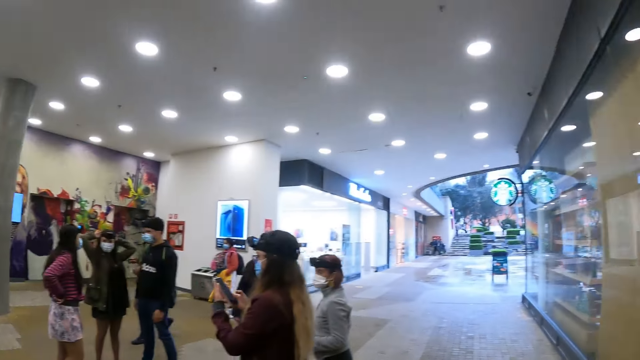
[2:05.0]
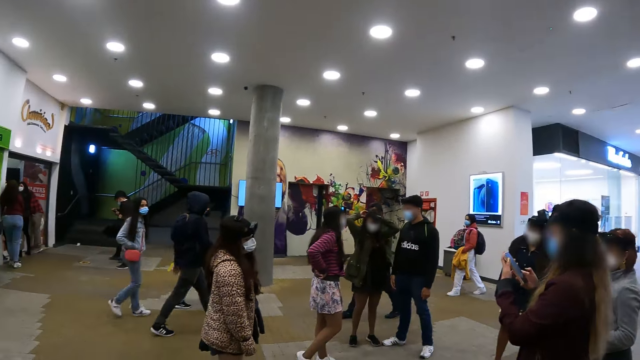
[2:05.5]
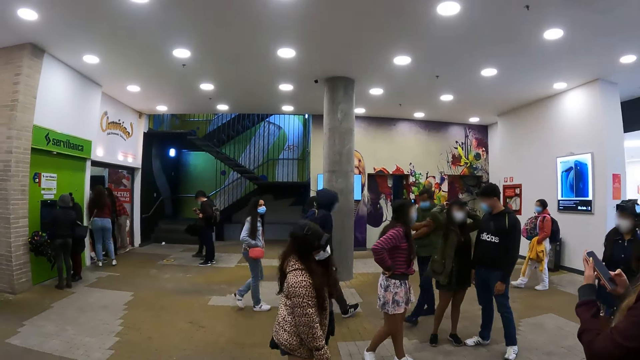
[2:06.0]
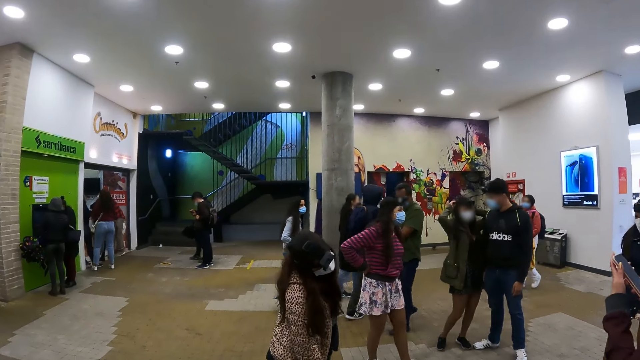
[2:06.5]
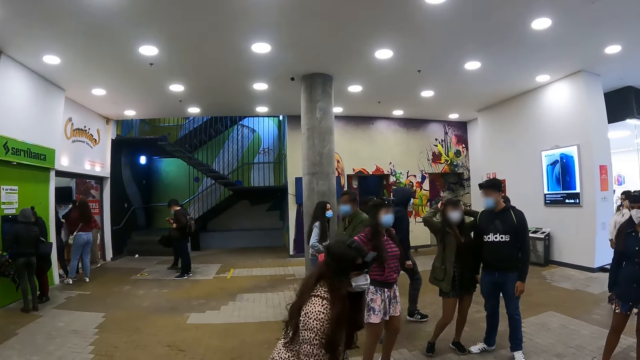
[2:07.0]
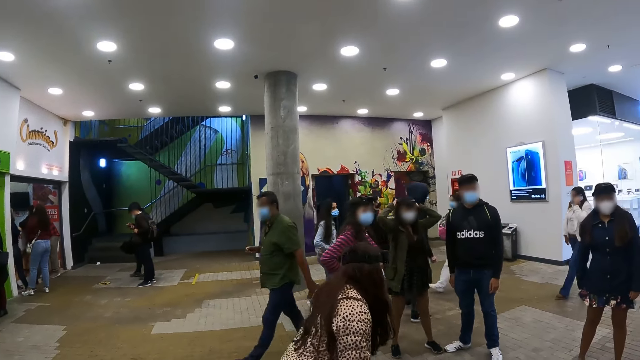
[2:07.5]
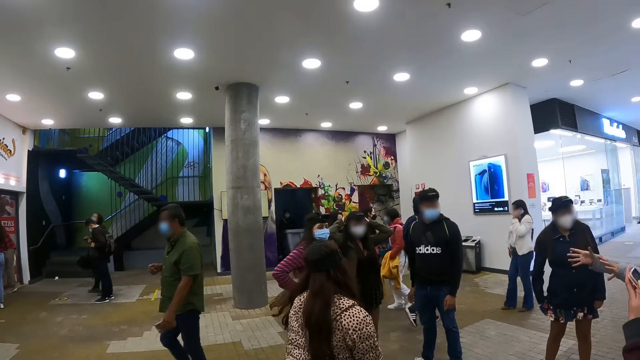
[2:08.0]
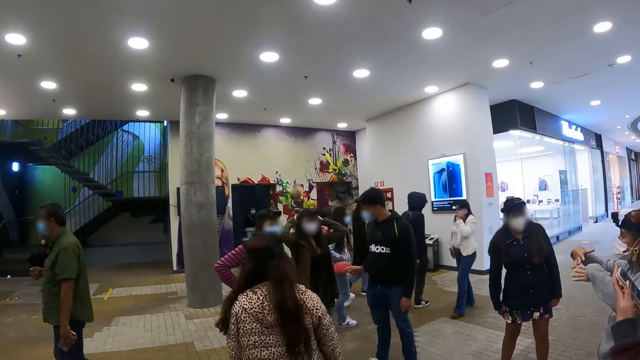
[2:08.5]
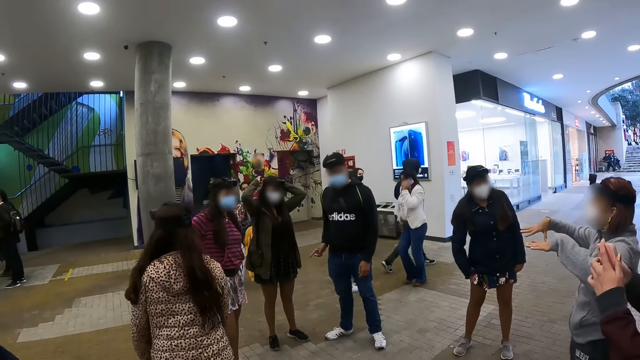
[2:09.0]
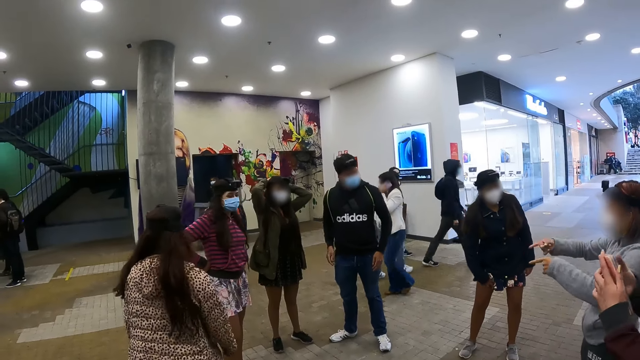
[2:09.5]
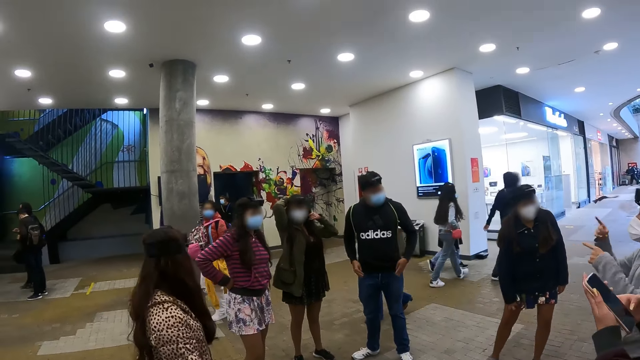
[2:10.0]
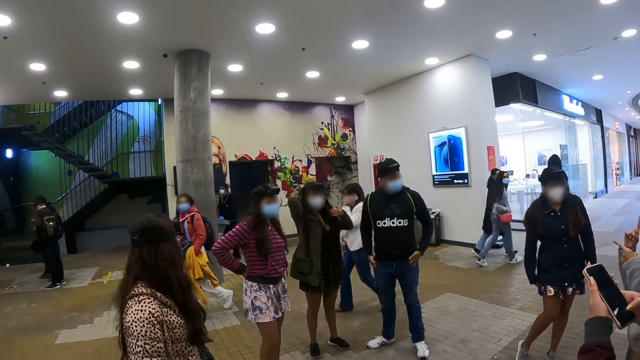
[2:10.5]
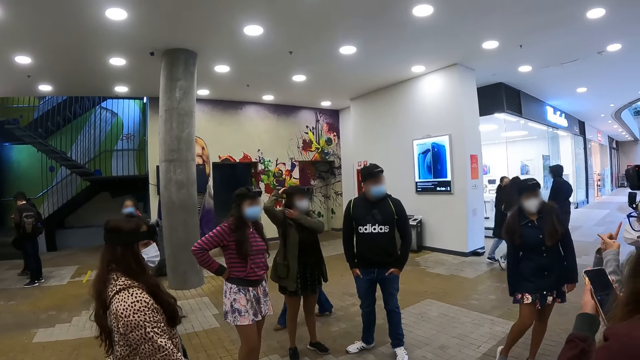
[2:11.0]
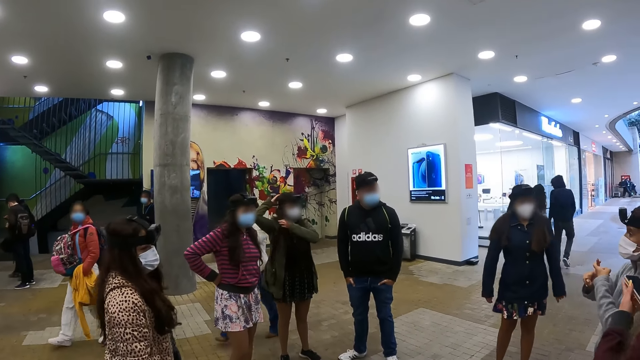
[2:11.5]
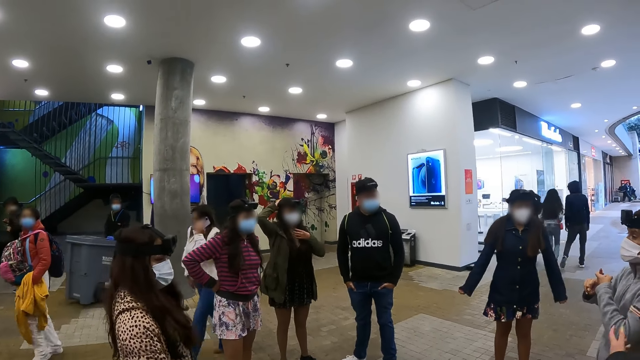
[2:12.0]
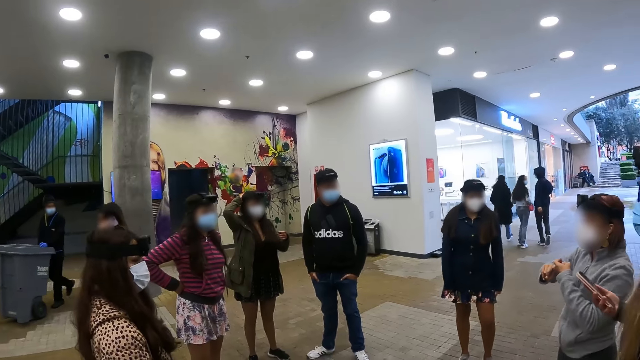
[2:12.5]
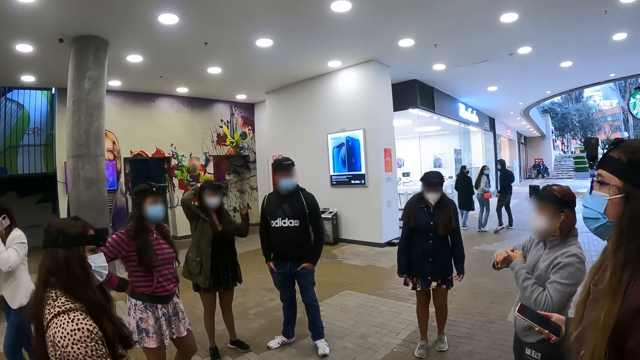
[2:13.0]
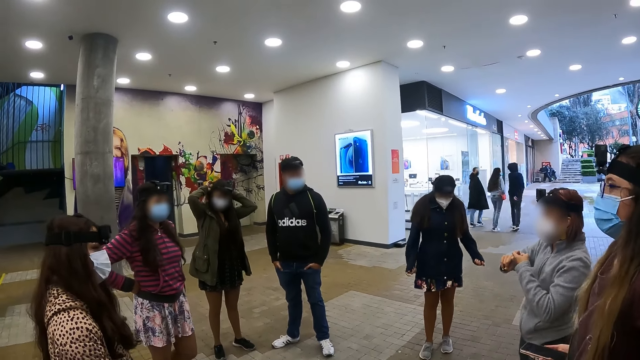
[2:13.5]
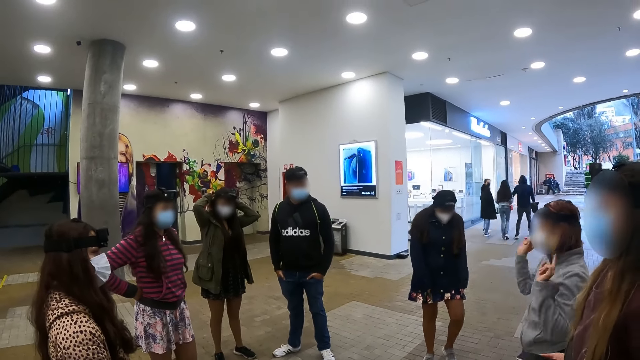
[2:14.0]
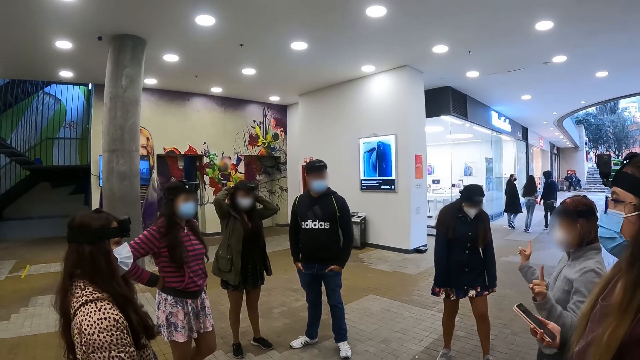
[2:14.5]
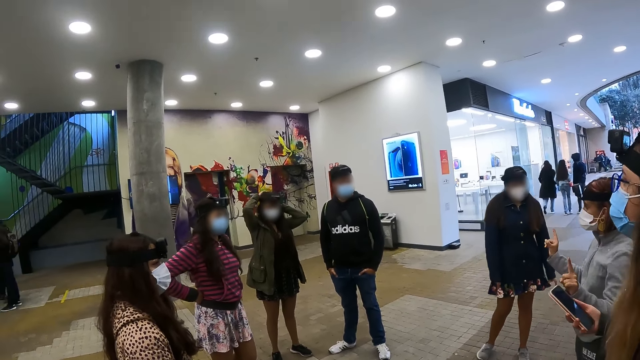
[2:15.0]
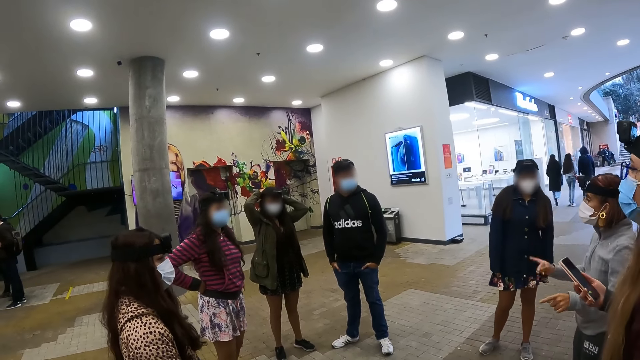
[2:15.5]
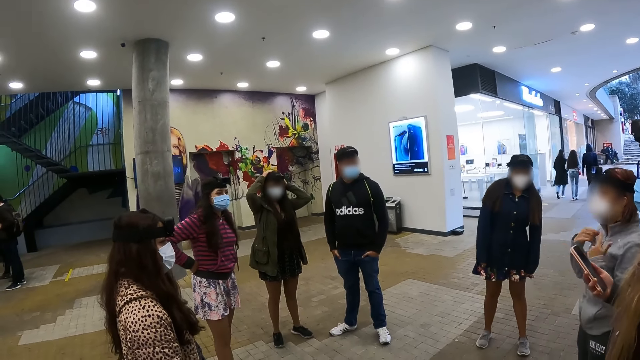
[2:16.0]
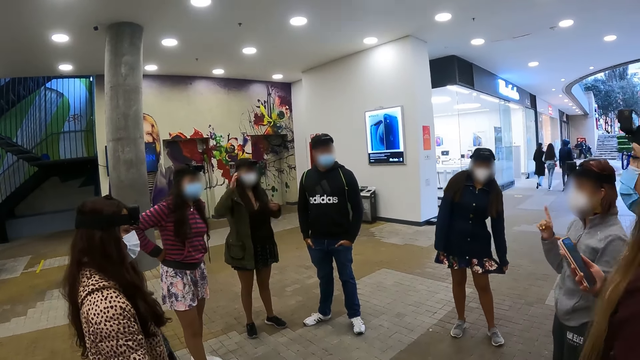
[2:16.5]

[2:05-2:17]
A woman moves around. Another woman interacts with others.

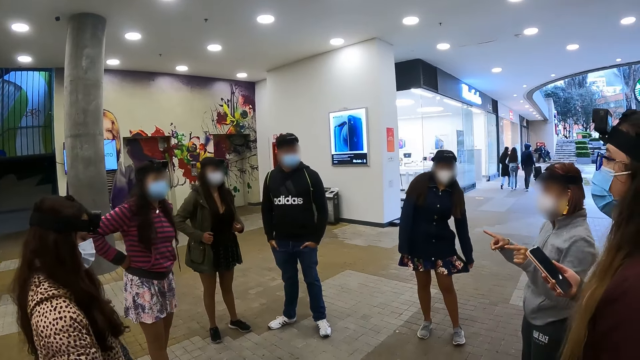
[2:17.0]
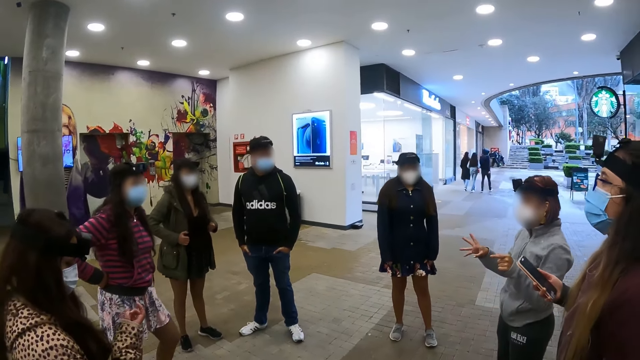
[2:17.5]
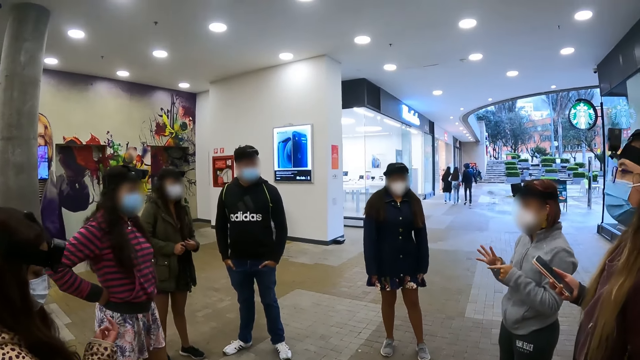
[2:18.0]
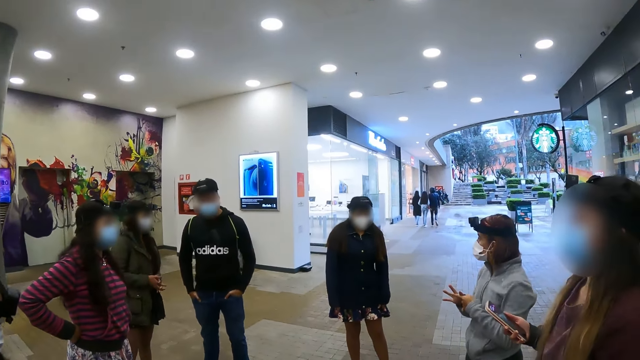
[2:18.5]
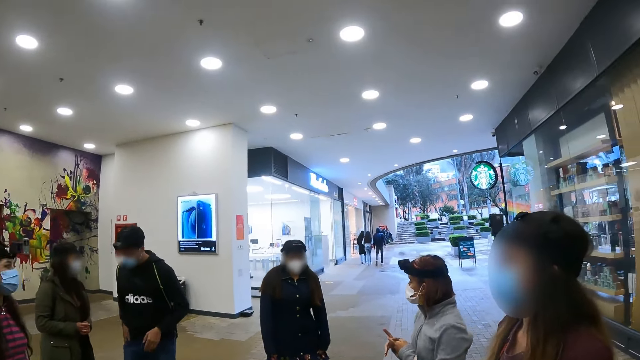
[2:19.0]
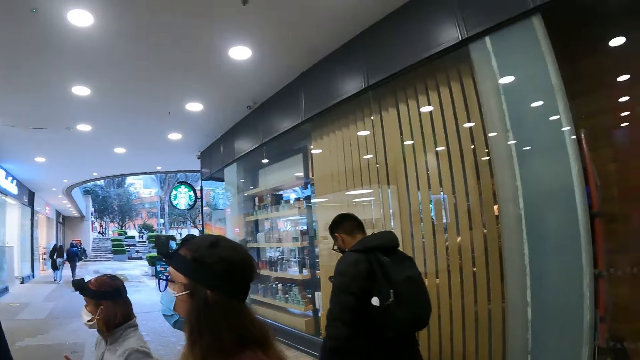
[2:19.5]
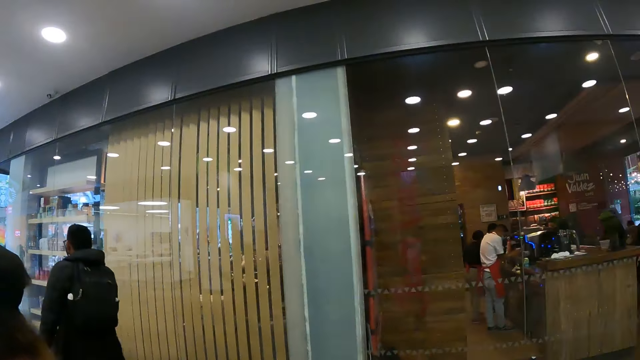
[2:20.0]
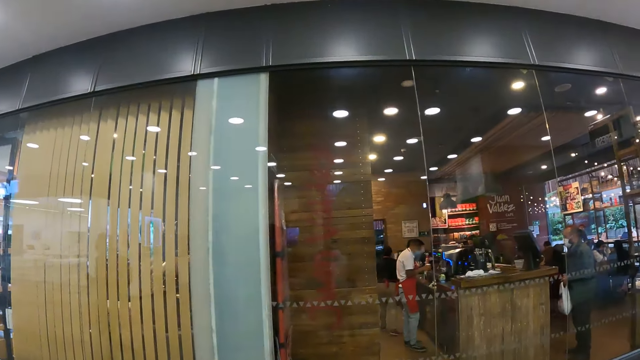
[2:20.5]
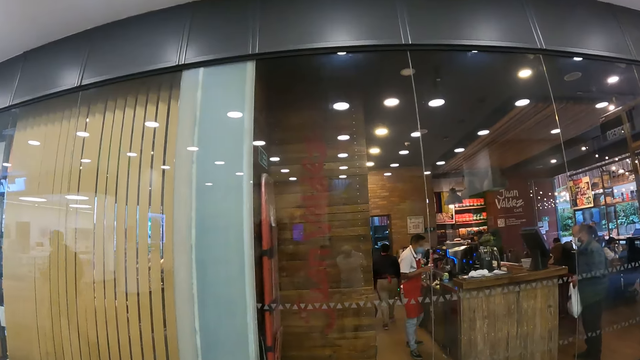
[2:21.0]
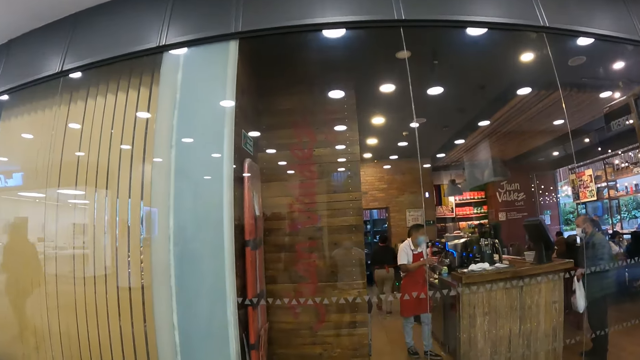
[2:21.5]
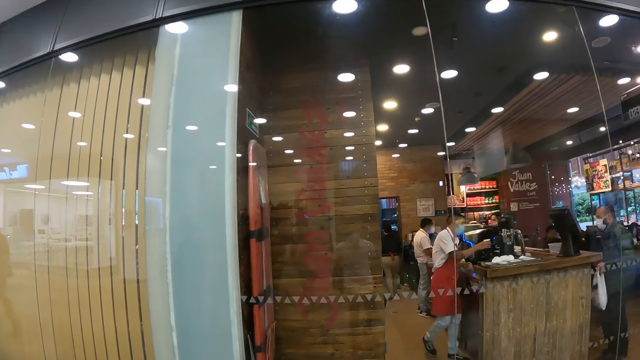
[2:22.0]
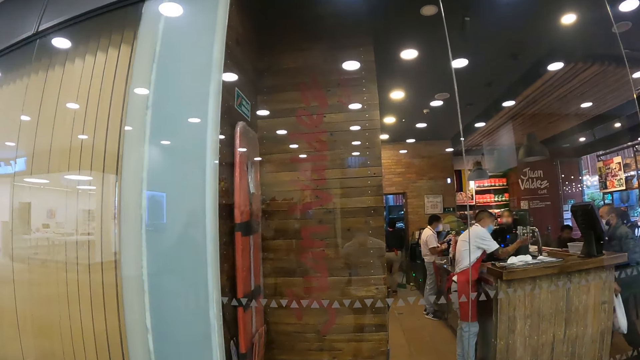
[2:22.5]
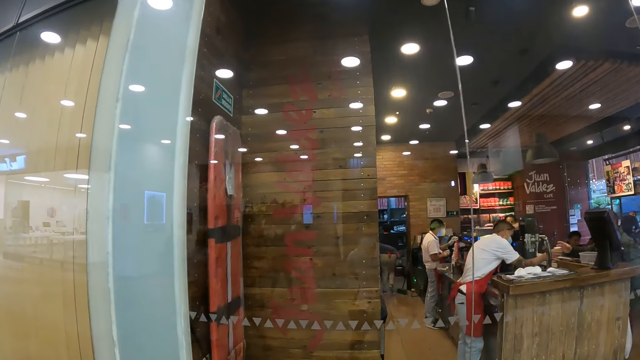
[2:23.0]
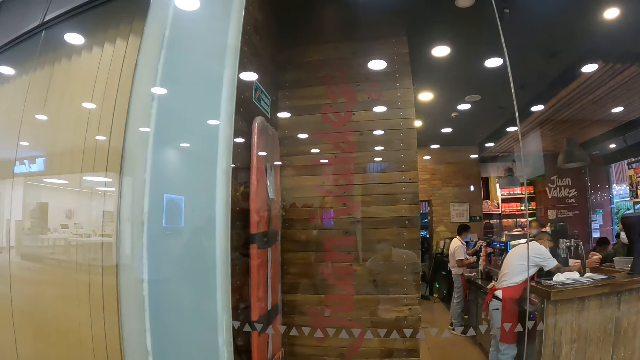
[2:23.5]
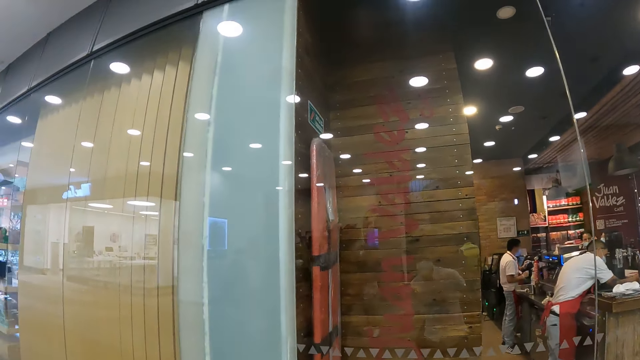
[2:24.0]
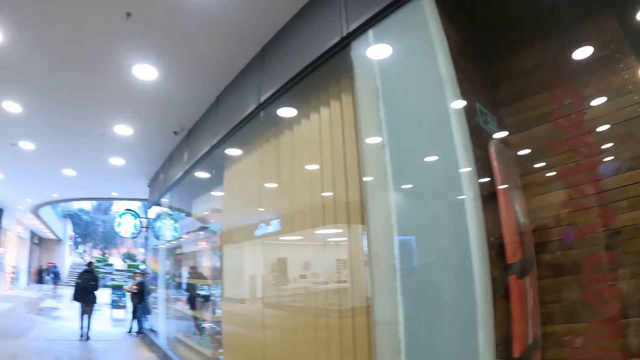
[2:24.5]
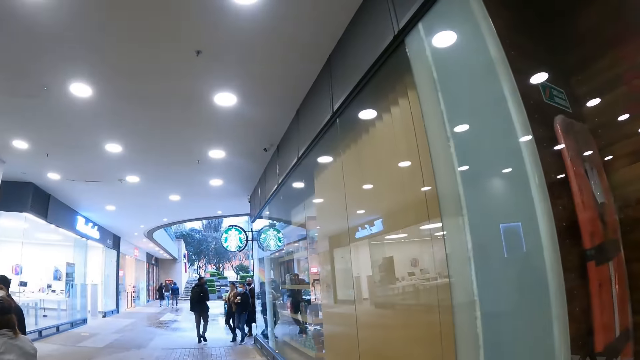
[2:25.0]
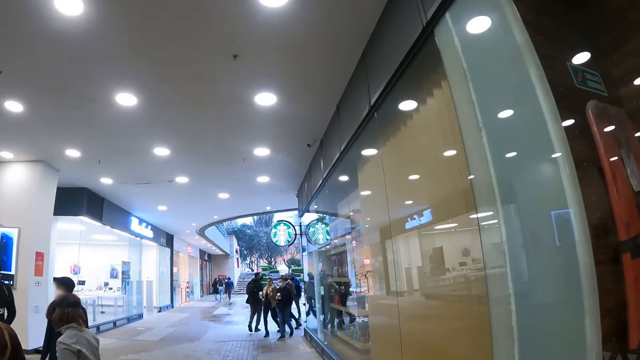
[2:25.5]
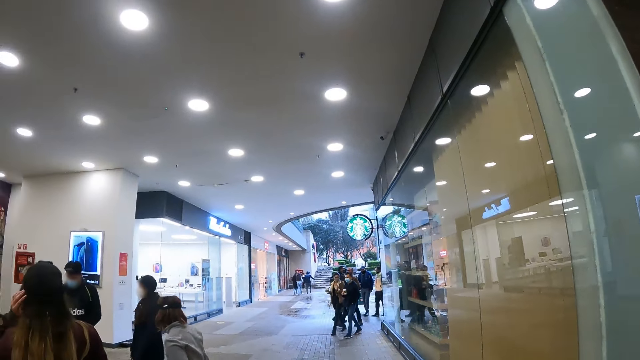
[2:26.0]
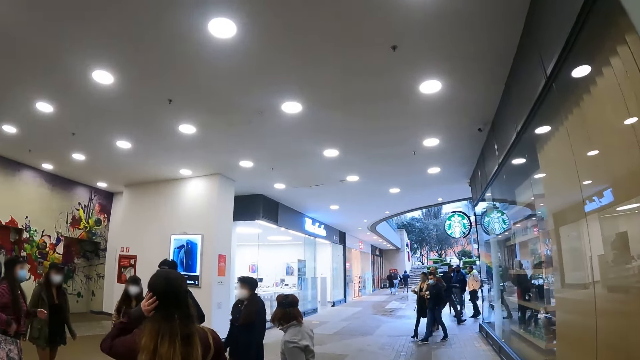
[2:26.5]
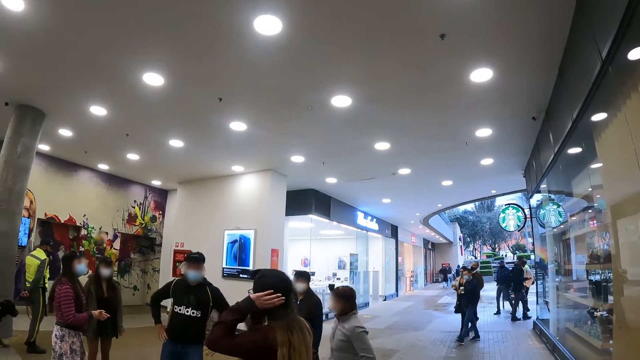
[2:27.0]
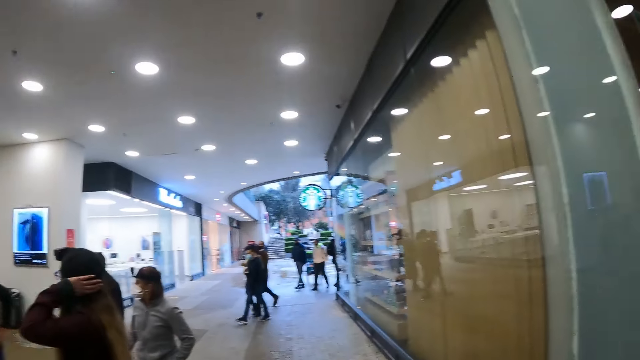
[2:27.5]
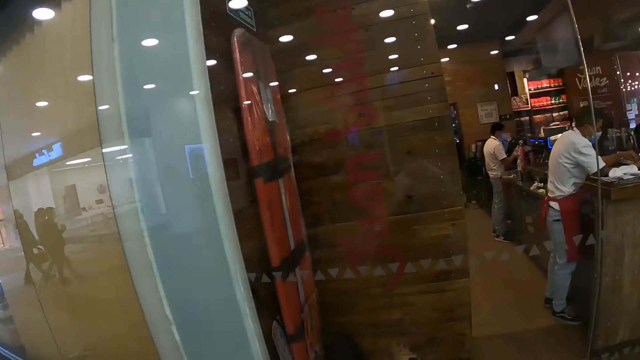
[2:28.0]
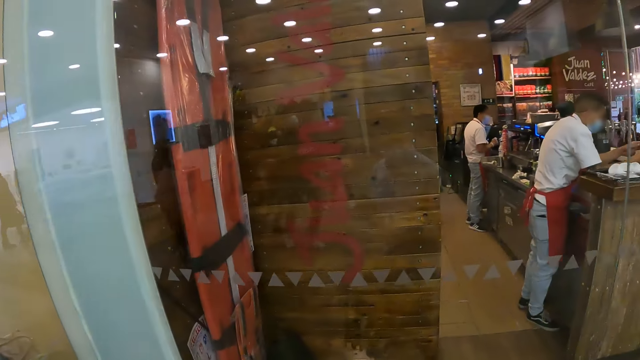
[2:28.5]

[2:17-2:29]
The camera wearer looks around.
